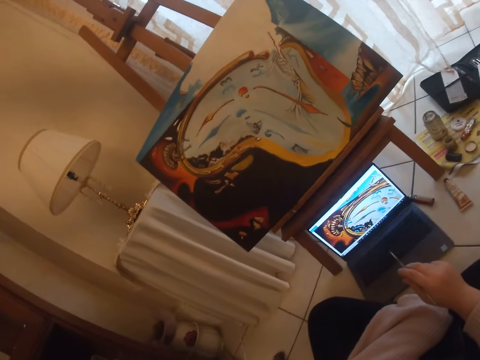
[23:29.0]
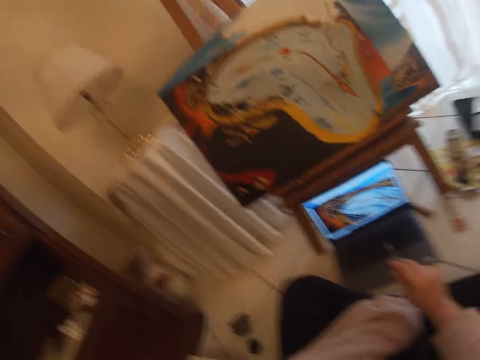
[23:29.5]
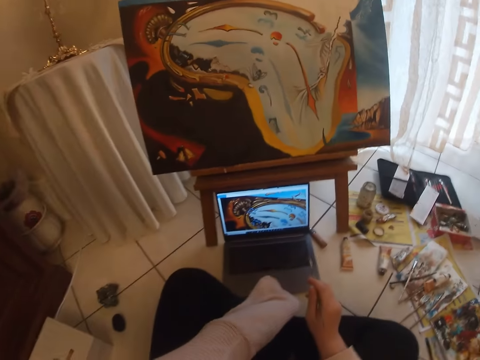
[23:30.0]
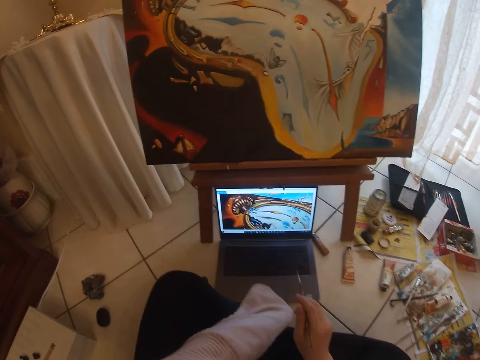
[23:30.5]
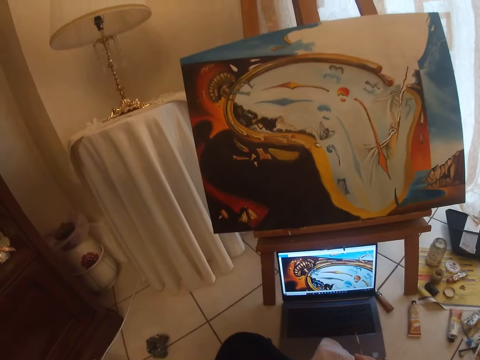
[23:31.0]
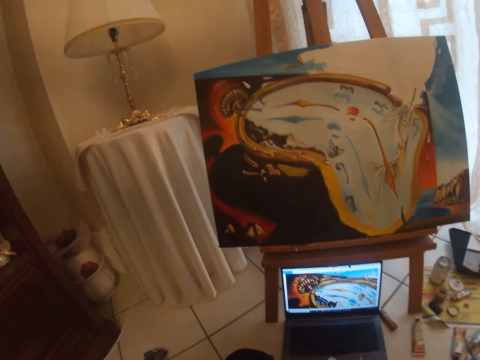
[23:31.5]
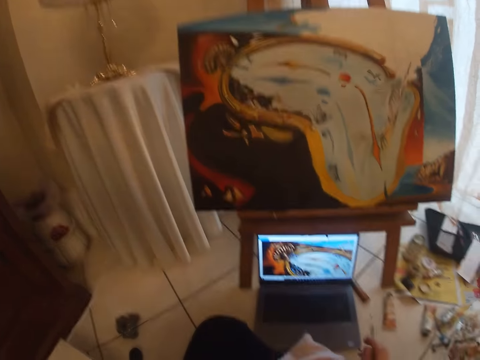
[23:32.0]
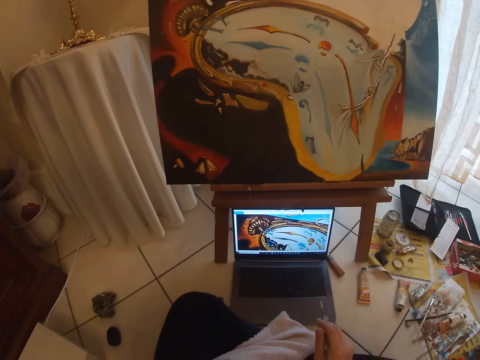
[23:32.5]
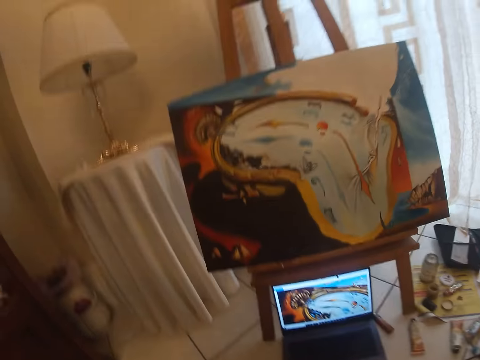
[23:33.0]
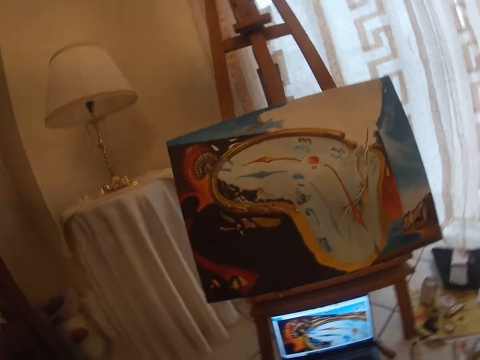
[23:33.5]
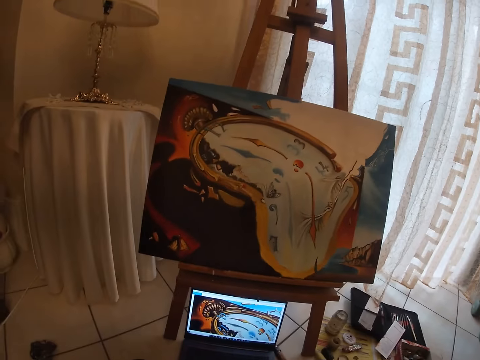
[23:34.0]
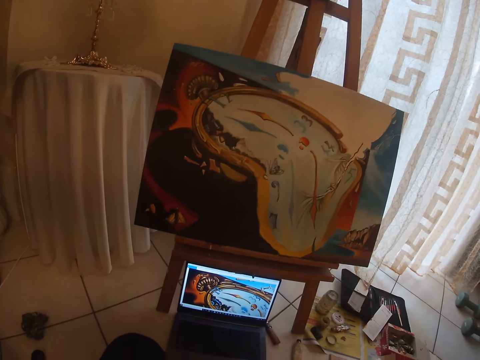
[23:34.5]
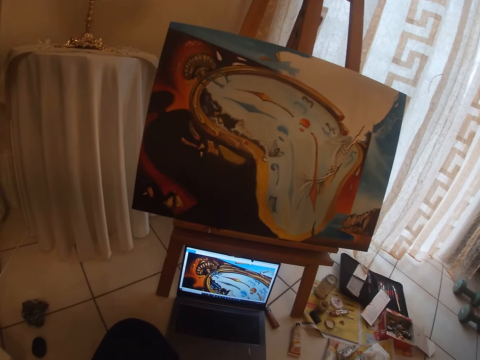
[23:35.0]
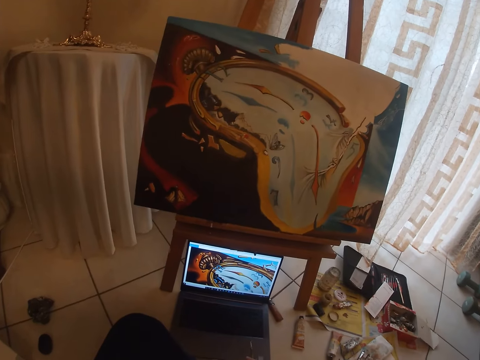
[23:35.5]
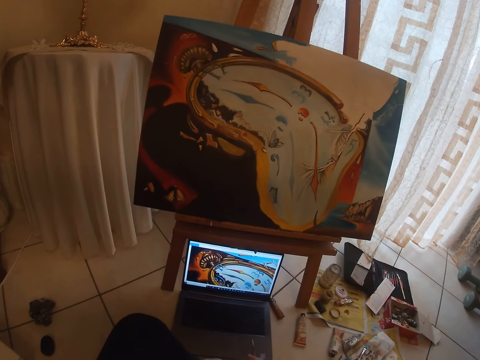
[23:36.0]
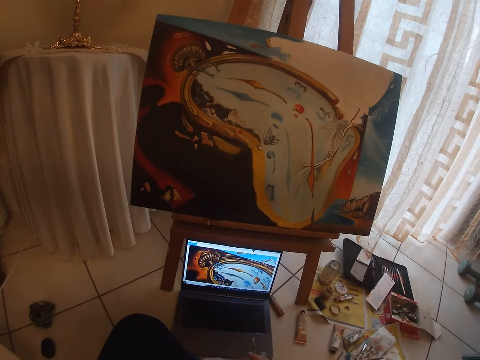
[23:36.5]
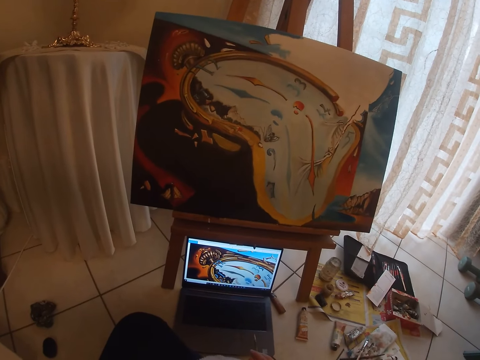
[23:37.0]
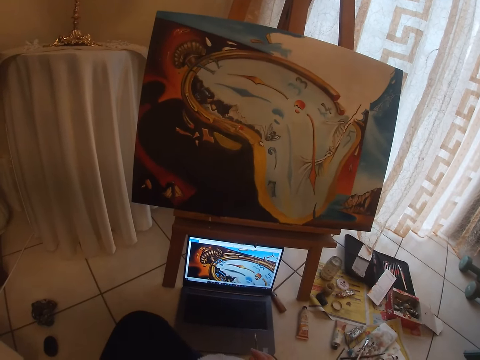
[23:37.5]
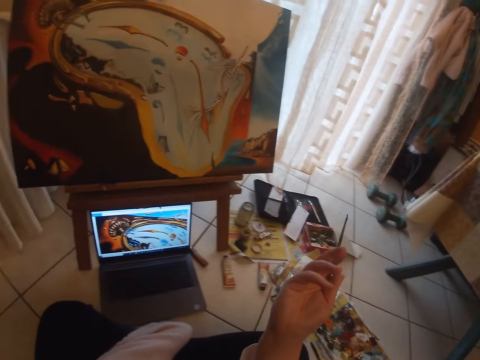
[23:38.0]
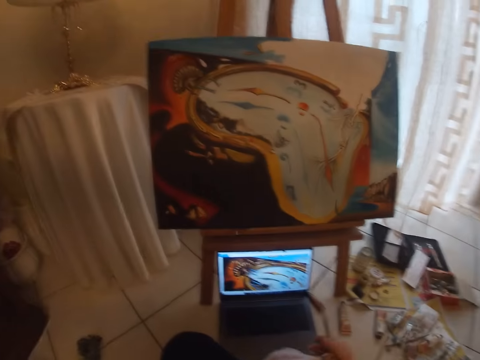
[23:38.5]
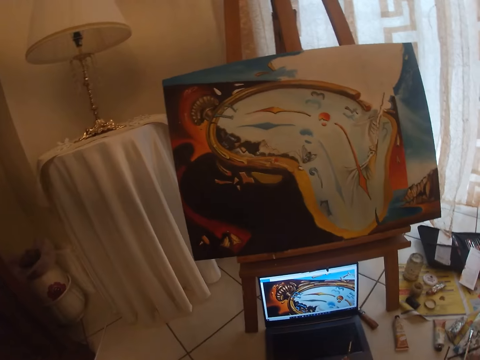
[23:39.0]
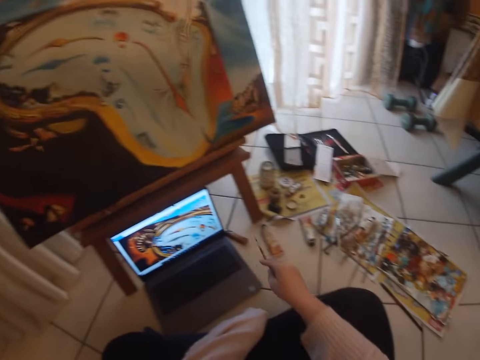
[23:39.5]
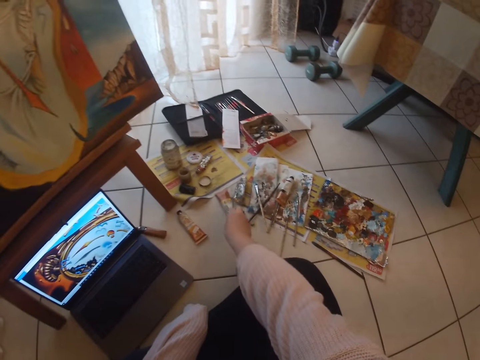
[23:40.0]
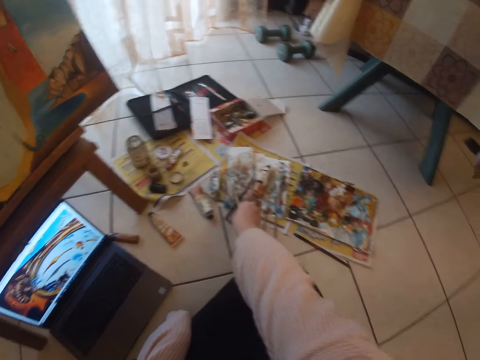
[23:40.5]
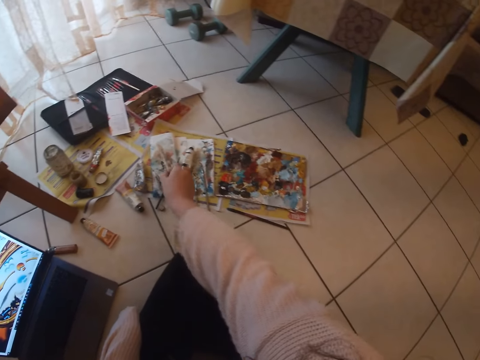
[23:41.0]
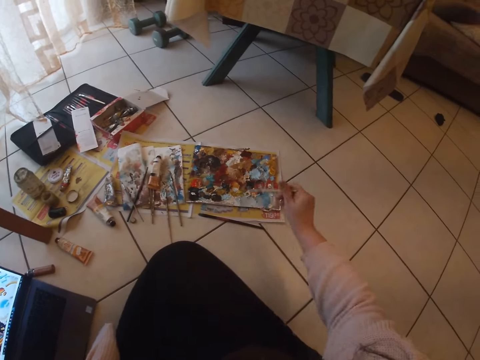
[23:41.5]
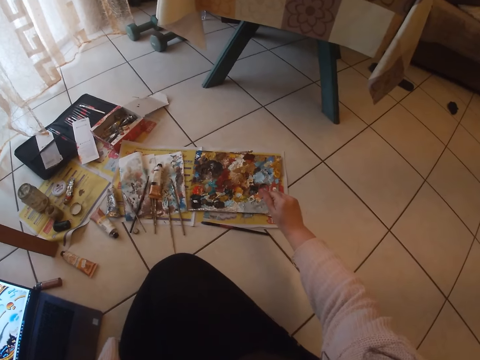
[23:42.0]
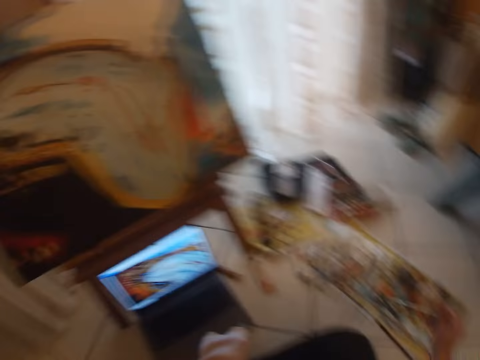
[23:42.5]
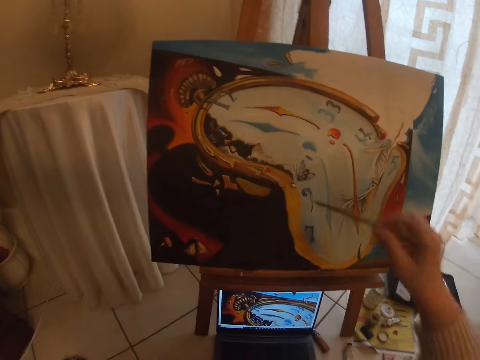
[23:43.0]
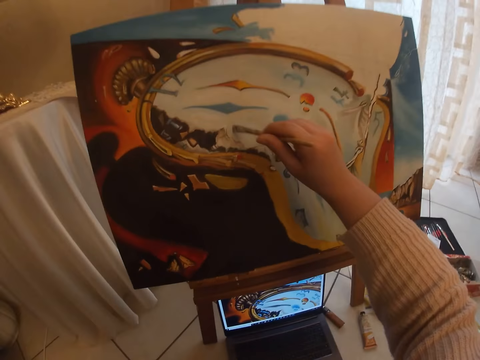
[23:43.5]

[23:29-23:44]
The camera wearer touches a touchpad with a hand. She operates a laptop with her right hand on the track pad. She stares at the painting, moves up a hand, and drops the paint brush in her right hand on the floor. She picks another paint brush from the floor with her right hand. She picks paint from the paint board with the brush in her right hand.

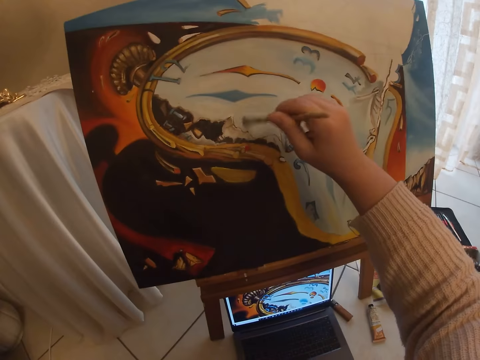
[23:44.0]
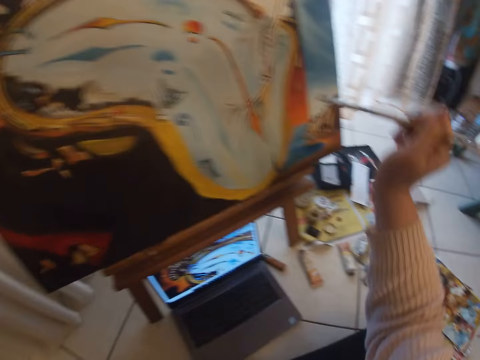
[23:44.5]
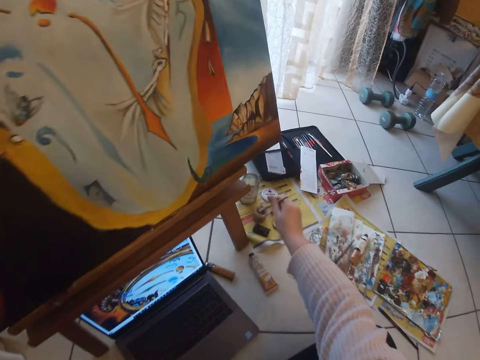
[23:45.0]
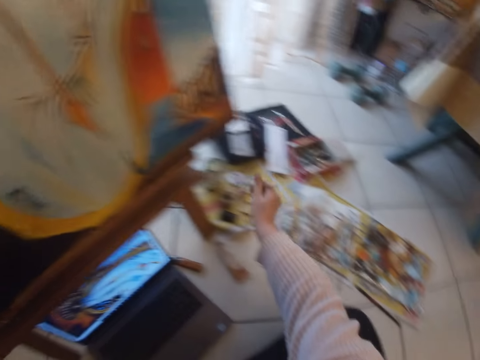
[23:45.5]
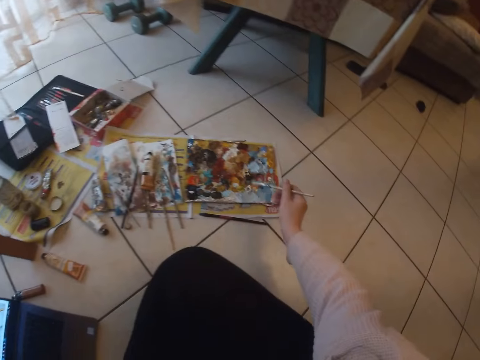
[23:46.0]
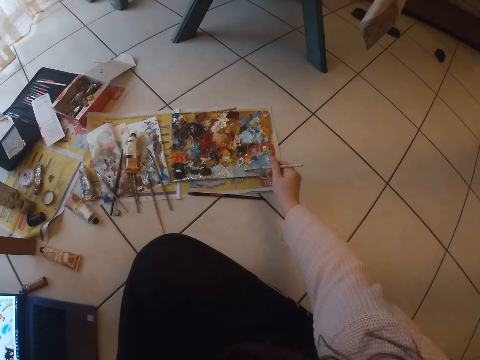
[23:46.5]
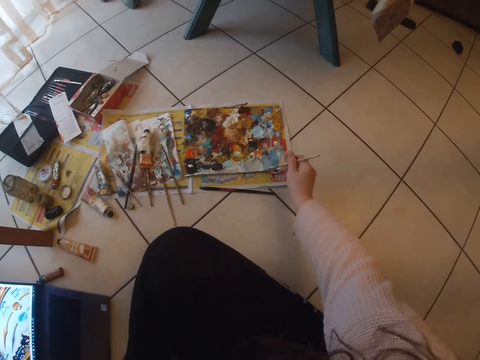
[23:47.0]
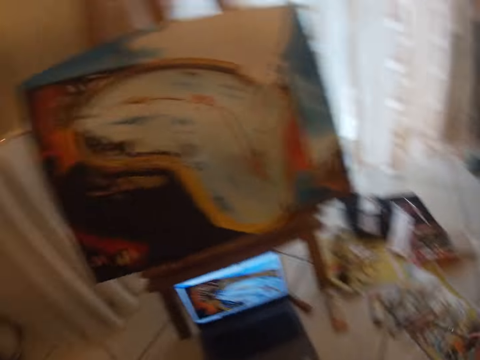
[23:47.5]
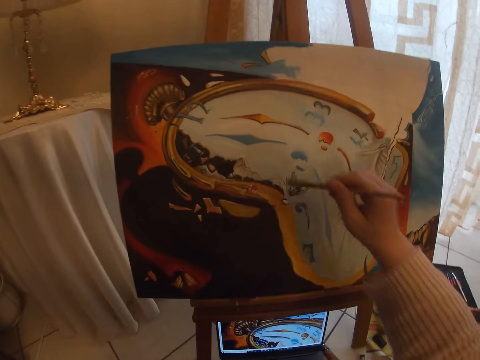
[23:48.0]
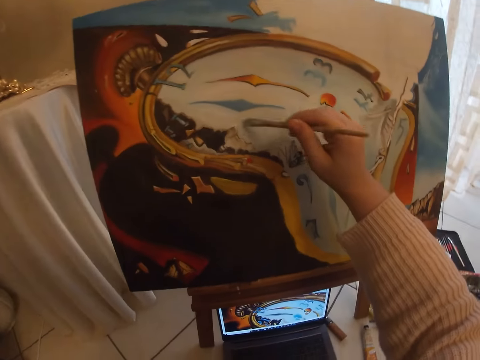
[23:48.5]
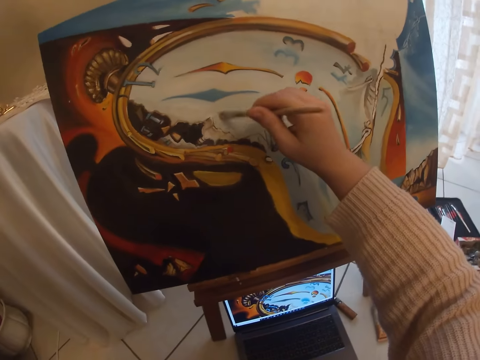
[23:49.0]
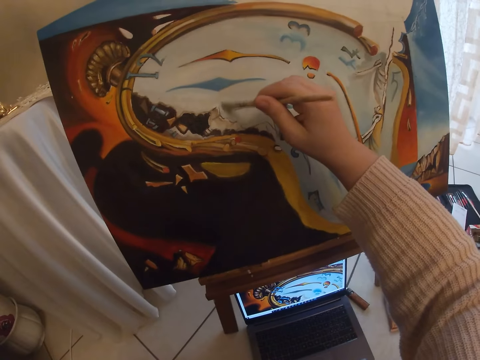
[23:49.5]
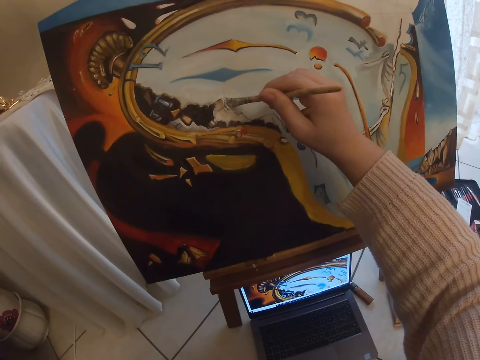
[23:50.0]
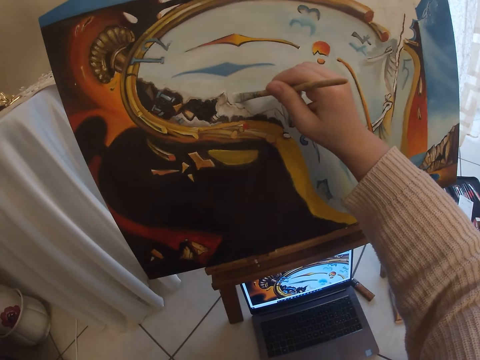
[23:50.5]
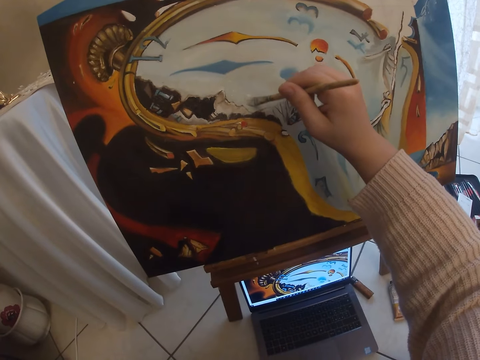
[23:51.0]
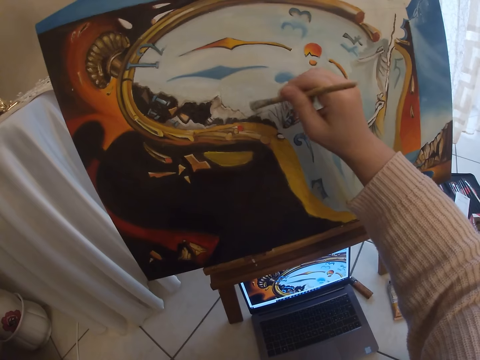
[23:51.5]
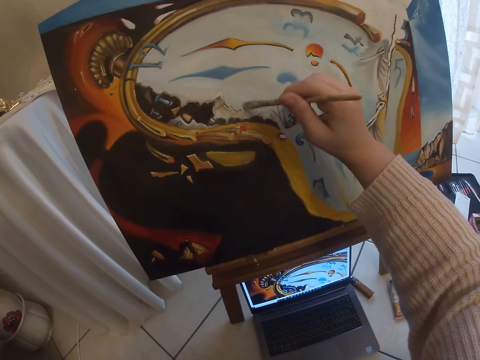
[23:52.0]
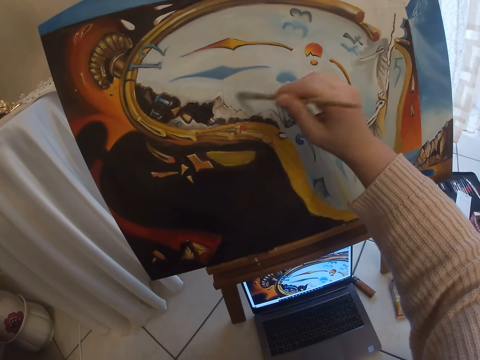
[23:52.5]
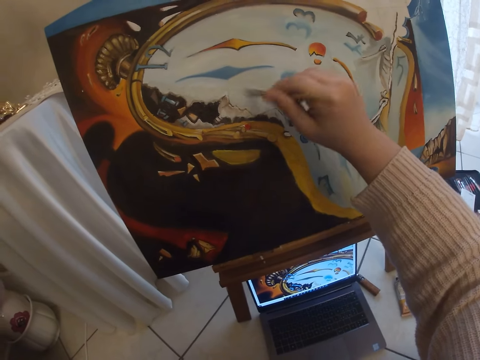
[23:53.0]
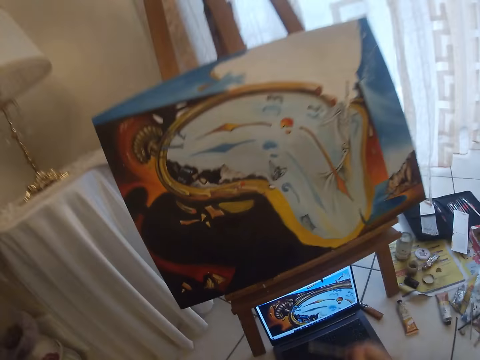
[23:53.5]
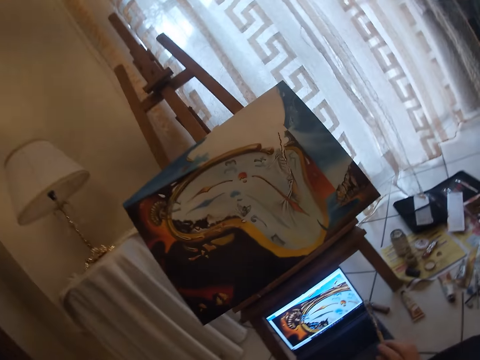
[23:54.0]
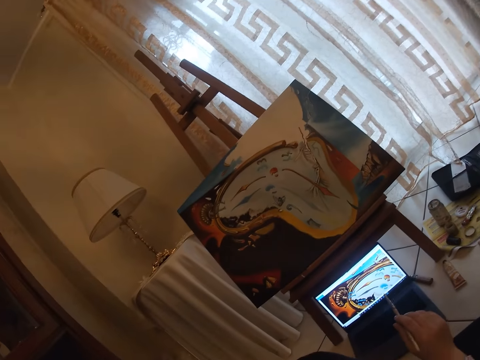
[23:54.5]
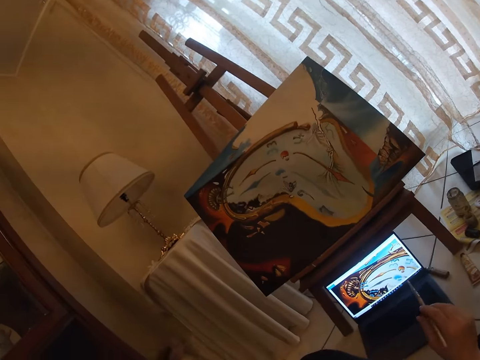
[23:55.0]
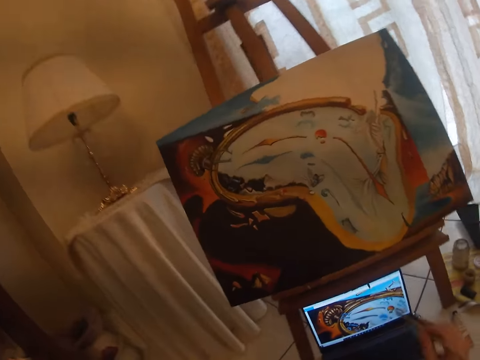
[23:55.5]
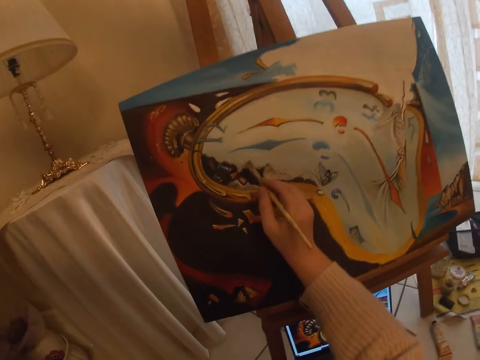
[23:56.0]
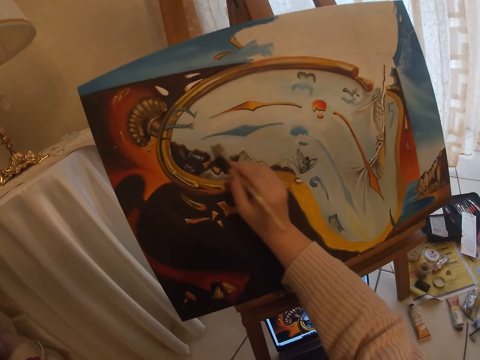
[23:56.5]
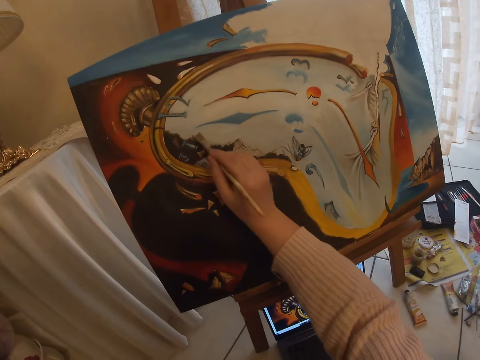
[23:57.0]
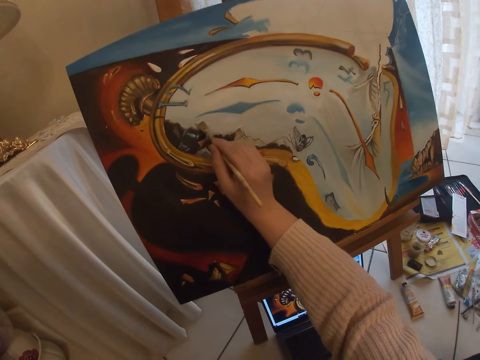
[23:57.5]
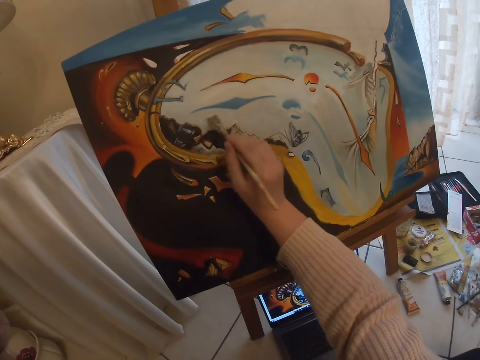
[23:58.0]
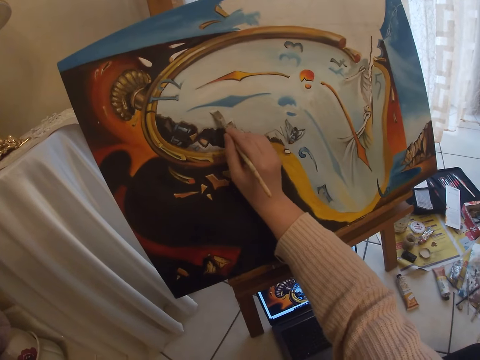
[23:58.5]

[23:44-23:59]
The camera wearer paints with the paint brush on an art work on the canvas. She cleans the paint brush in a small cup on the floor. She picks paint from a paint board with the brush in her right hand. She paints with the paint brush on the art work on the canvas. She checks the screen of the laptop. She paints with the paint brush on the art work on the canvas.
